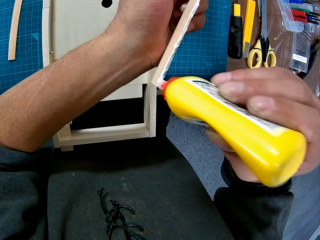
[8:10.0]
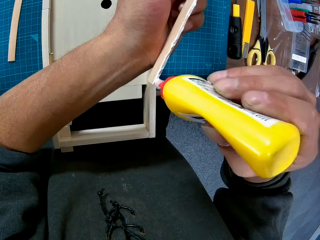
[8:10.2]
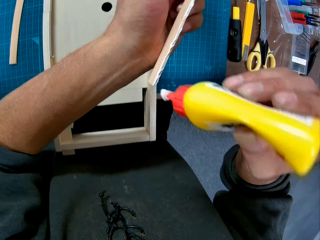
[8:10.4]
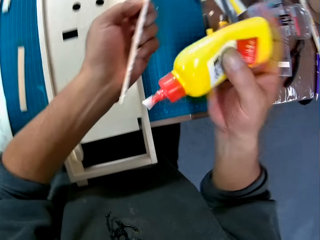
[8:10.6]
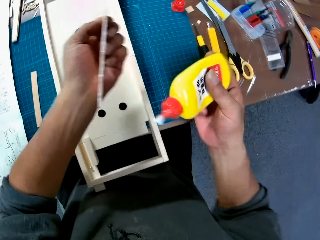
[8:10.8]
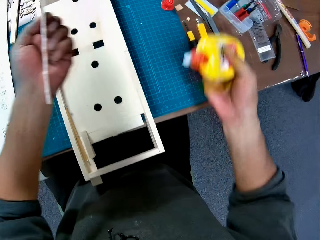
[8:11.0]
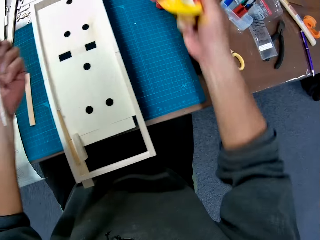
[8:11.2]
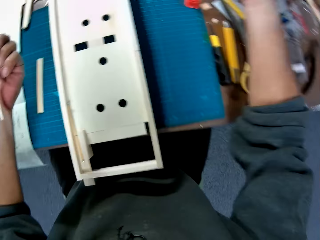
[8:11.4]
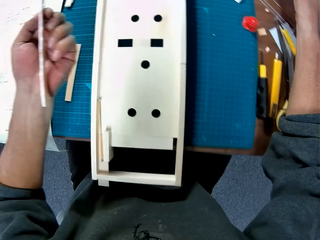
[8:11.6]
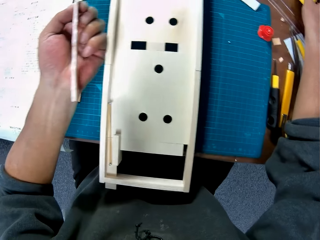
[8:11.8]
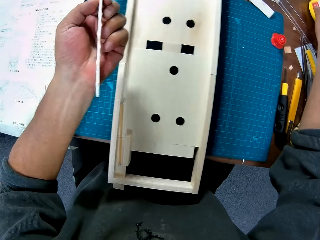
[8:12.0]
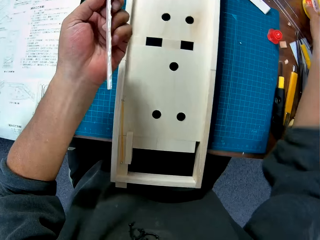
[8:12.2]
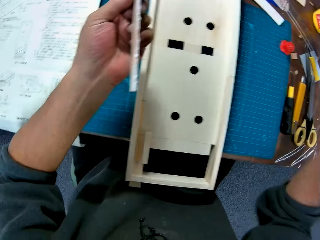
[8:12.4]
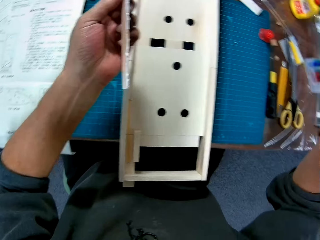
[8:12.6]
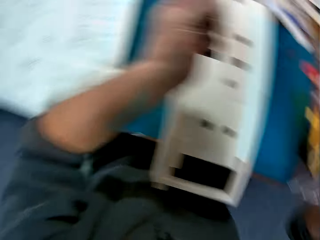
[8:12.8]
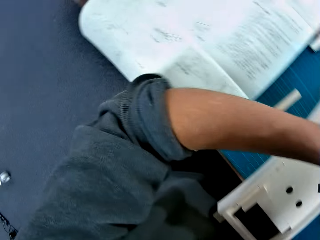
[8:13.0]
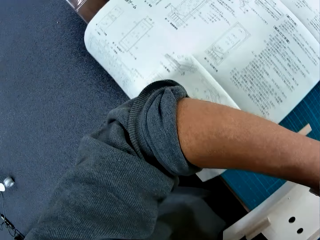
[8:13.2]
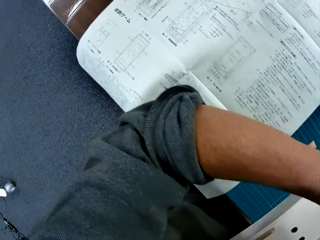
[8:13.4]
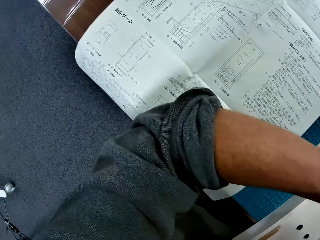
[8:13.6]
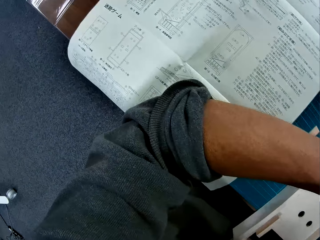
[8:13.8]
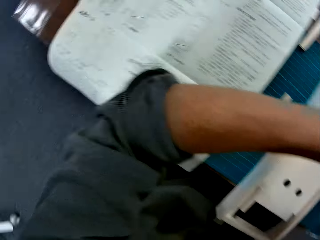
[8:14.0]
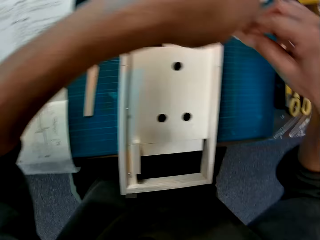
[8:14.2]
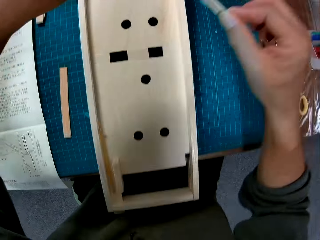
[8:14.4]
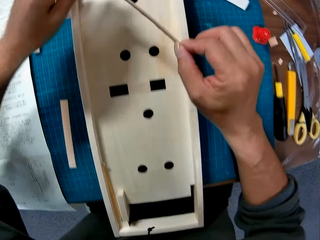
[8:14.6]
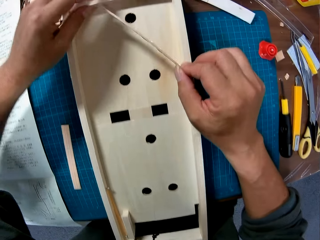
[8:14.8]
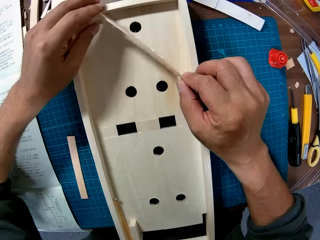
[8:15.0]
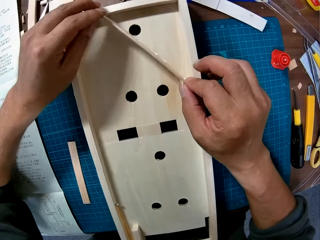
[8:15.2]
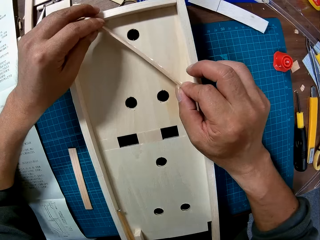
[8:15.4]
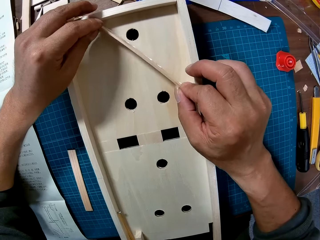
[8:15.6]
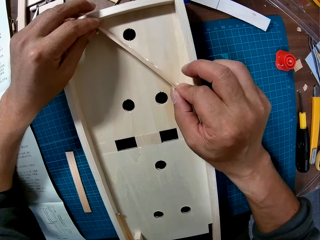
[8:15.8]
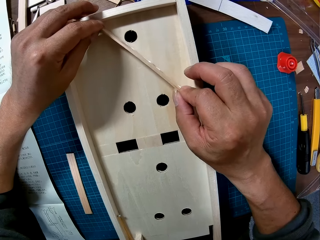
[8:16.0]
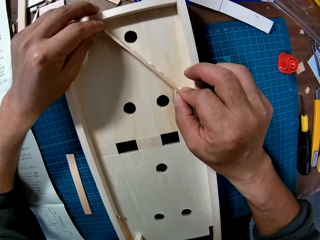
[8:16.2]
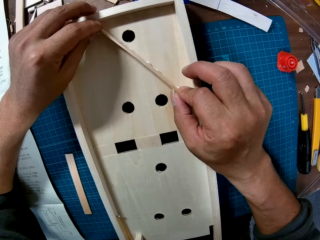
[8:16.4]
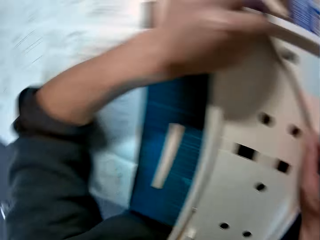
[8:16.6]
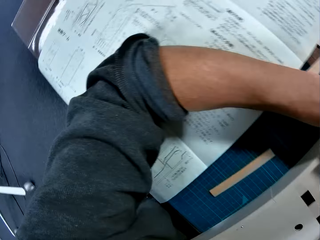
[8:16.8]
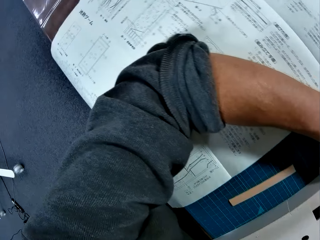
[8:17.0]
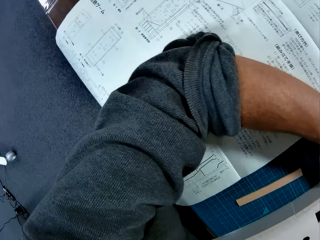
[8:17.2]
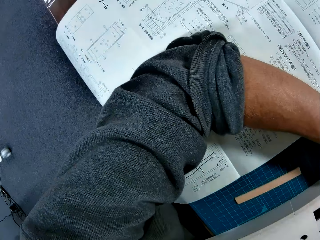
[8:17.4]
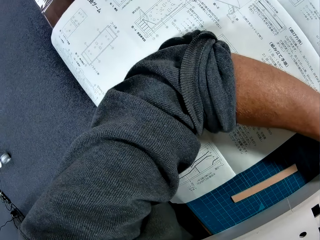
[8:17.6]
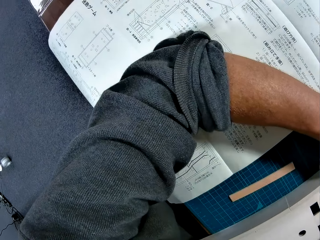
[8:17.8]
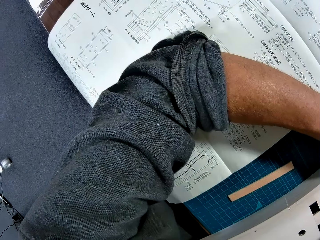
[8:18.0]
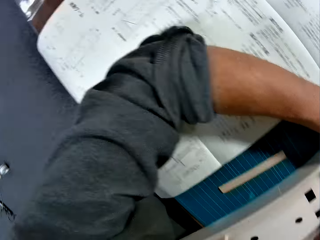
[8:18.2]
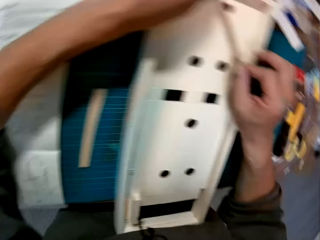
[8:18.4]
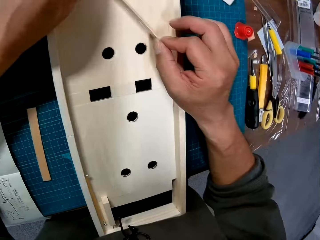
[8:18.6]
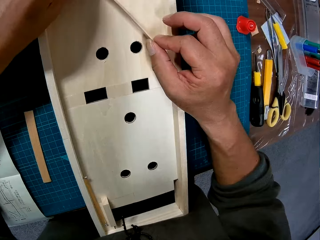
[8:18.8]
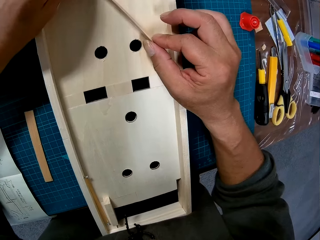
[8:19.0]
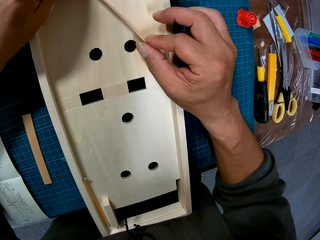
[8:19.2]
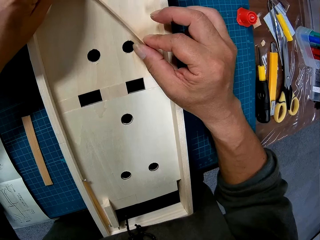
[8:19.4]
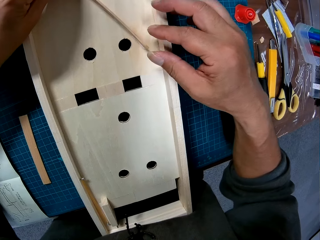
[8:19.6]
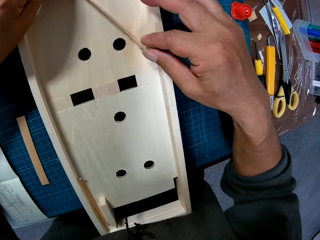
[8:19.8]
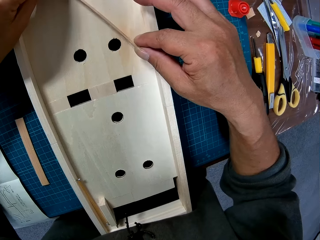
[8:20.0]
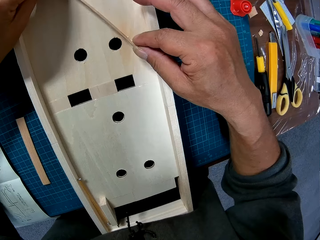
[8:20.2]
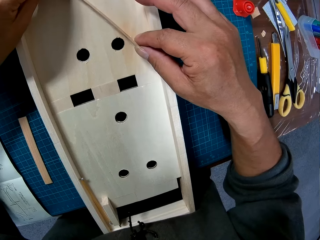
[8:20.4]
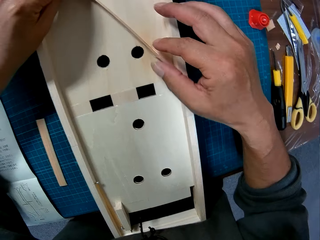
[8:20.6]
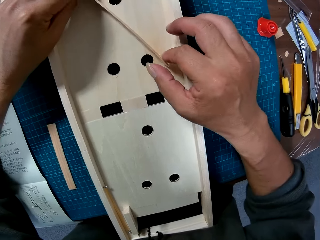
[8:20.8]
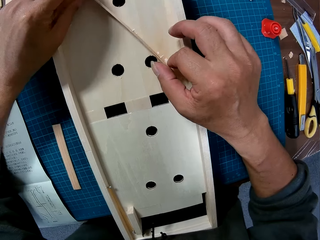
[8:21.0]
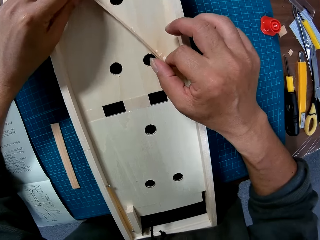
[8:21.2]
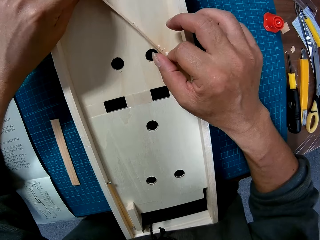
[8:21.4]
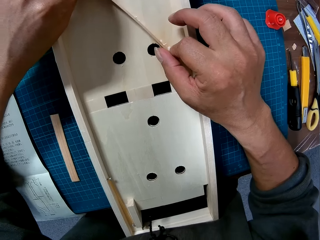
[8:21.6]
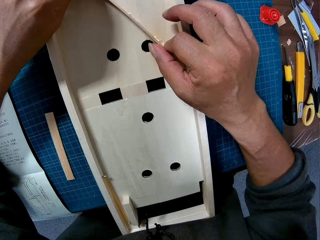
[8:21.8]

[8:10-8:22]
The camera wearer pulls the glue bottle off the wood. He drops the bottle on the table with his right hand. He places the wood on the wooden component.

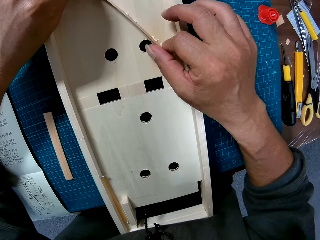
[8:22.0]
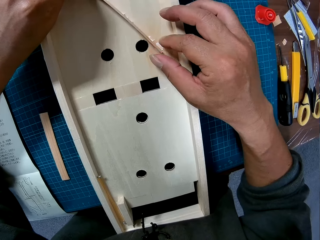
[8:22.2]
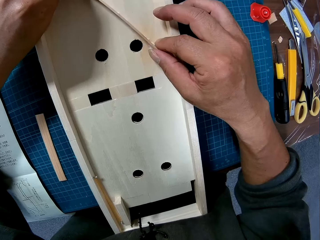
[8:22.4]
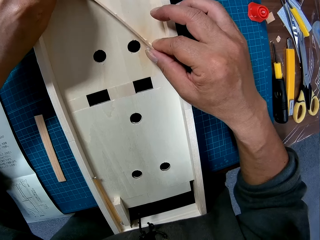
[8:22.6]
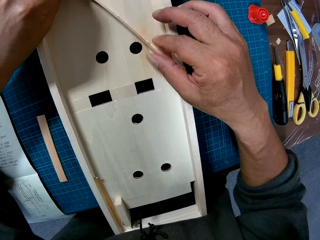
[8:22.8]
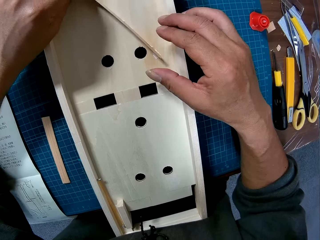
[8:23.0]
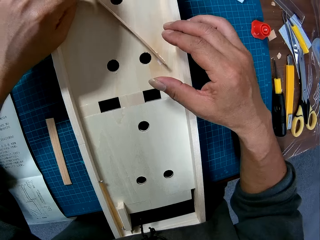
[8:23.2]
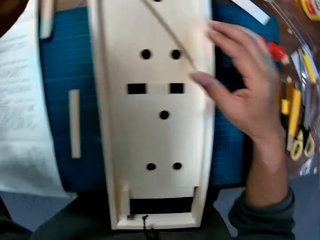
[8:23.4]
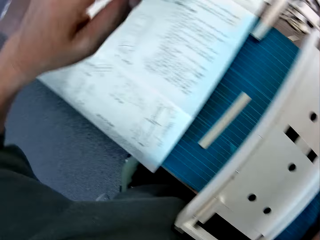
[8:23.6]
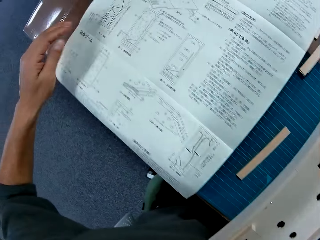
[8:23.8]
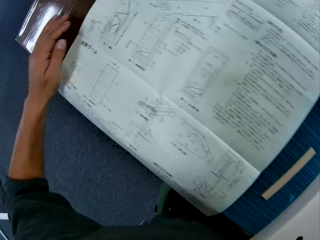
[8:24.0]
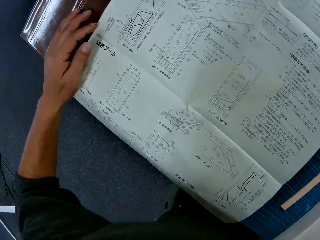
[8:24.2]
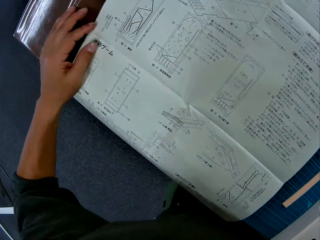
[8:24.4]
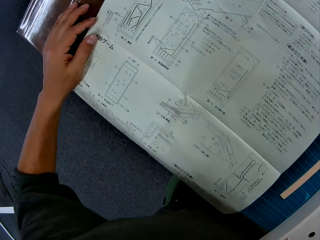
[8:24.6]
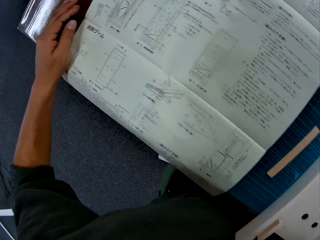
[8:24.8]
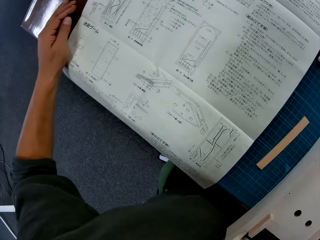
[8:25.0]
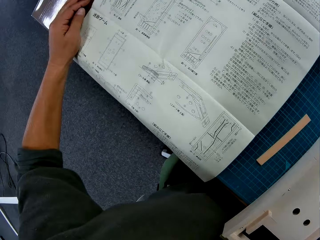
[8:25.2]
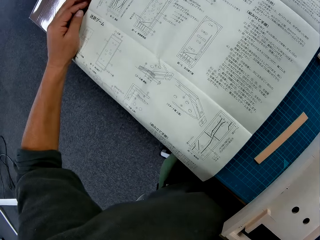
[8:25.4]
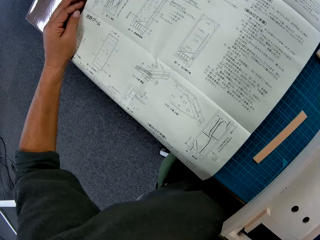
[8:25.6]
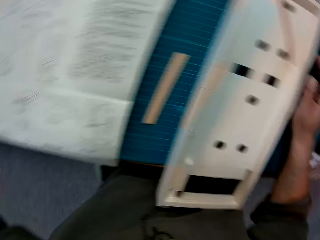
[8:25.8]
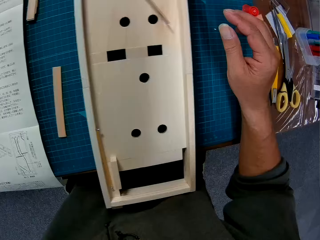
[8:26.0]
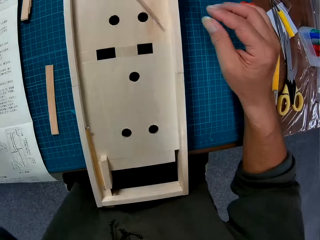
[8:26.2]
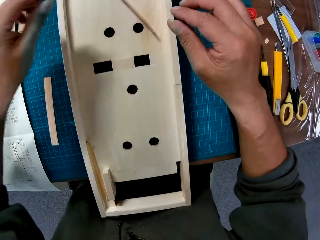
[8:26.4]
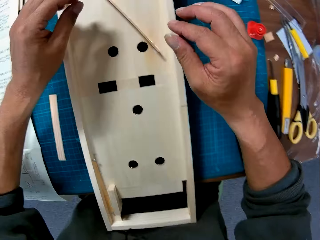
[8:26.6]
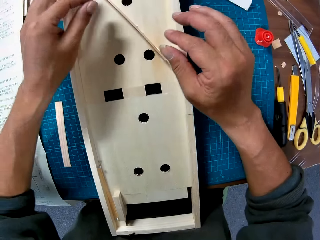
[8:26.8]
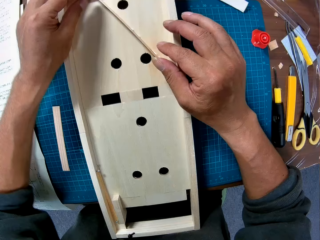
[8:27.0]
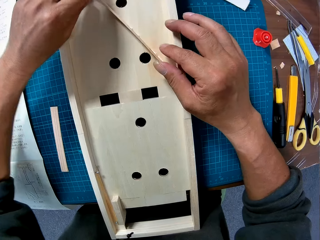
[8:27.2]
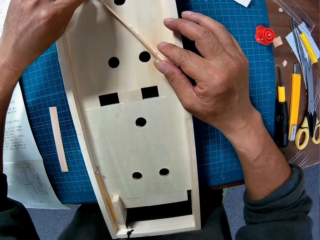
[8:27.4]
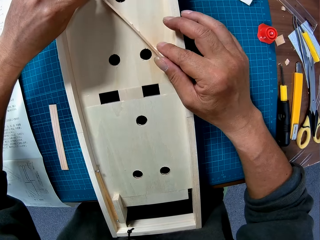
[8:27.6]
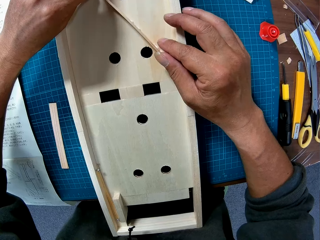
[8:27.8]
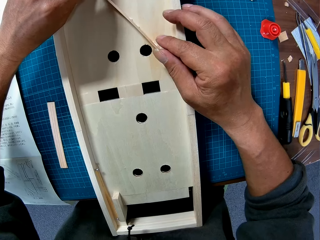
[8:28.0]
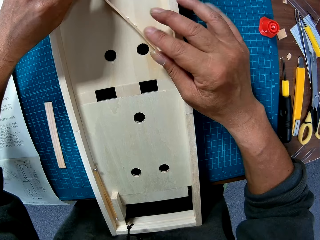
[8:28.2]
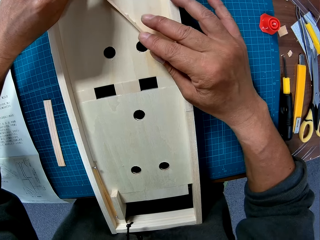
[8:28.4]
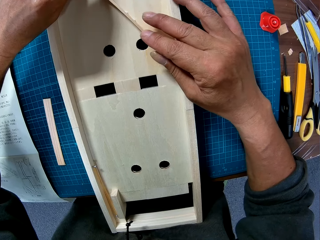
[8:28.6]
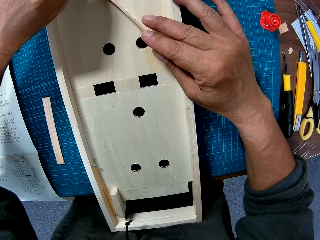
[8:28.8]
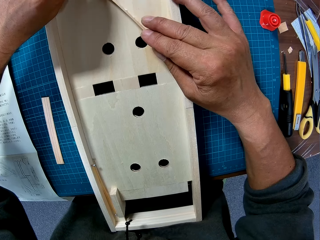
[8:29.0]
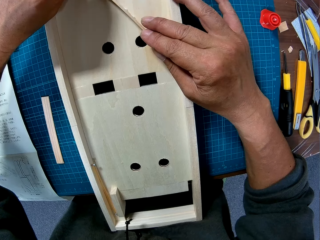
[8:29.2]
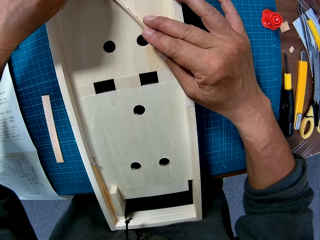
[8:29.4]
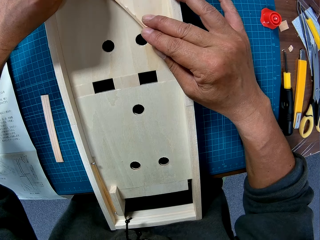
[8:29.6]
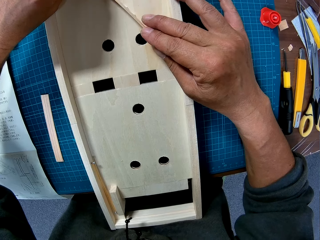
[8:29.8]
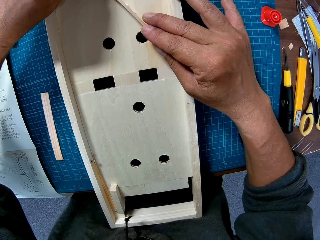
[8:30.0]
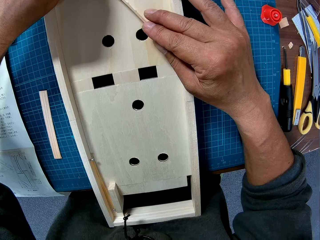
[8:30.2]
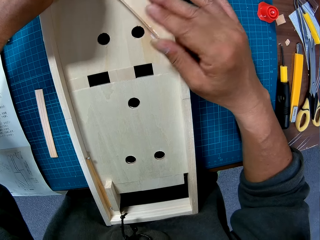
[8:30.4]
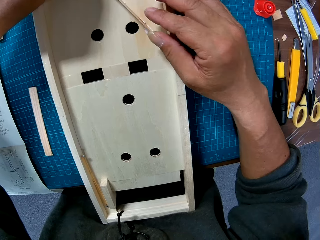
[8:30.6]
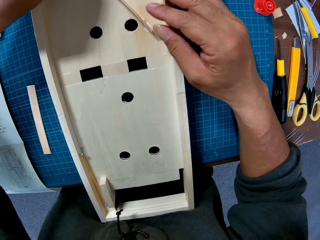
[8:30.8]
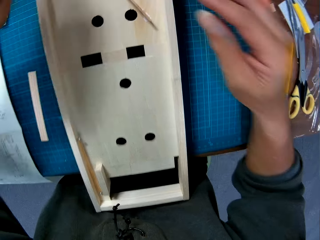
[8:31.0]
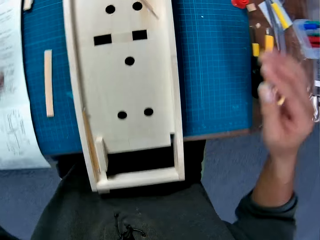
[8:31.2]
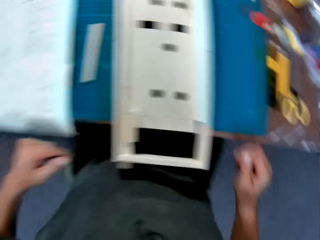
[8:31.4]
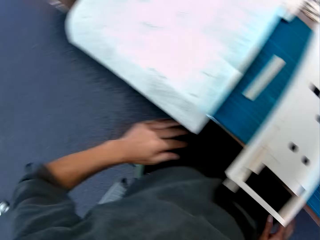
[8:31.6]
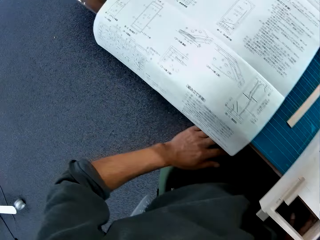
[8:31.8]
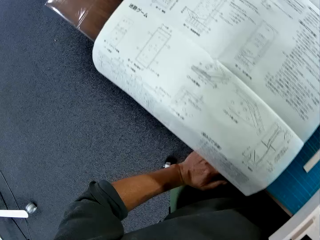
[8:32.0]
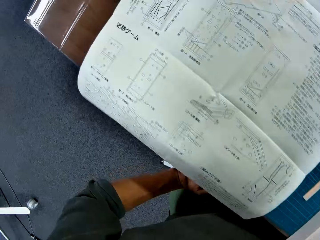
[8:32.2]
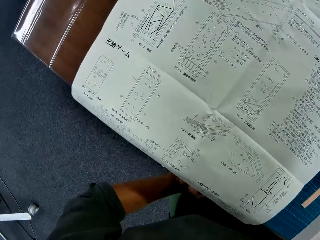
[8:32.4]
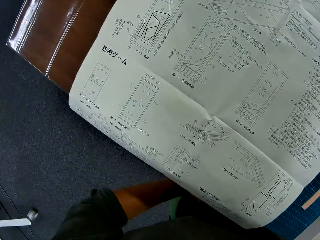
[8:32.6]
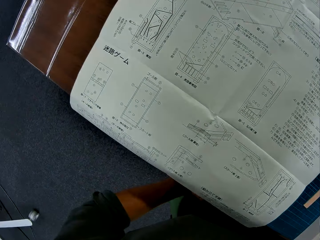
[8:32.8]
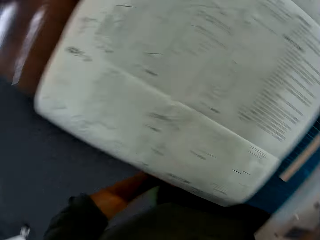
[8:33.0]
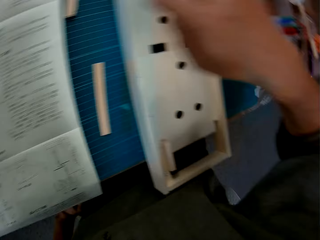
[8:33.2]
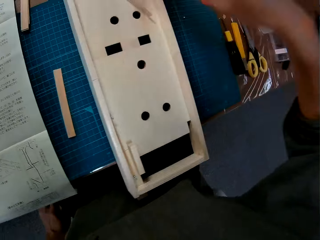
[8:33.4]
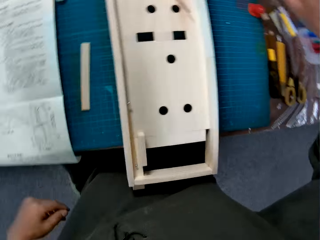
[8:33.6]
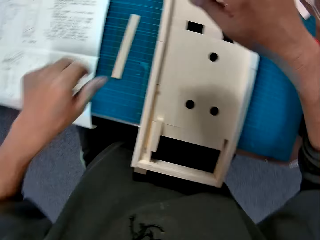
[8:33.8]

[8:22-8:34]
The camera wearer places his left hand on the instruction paper. He reads a page. He holds the stick with both his hands. He pulls his hand off the wood. He reads the page.
